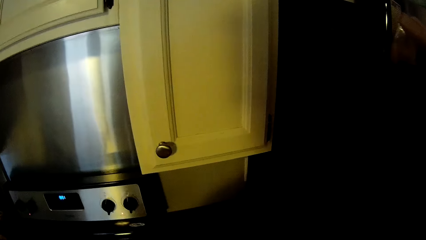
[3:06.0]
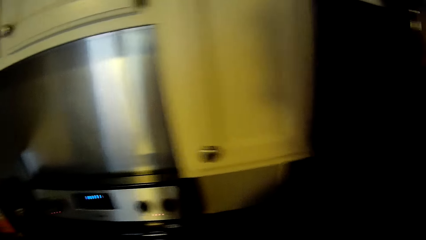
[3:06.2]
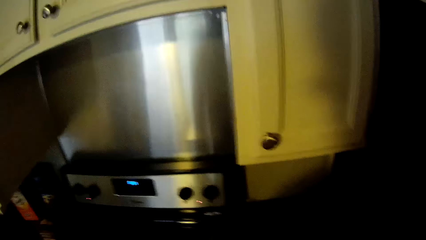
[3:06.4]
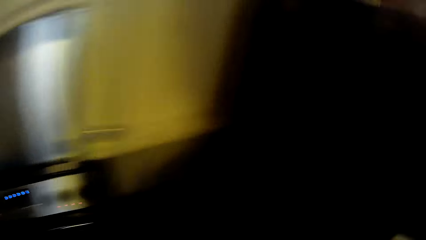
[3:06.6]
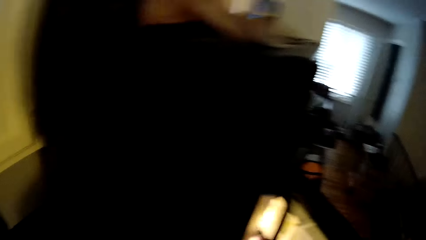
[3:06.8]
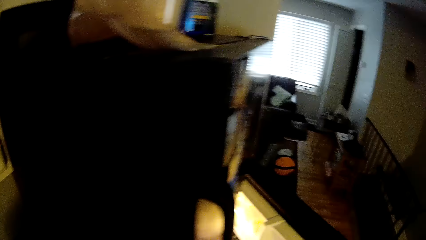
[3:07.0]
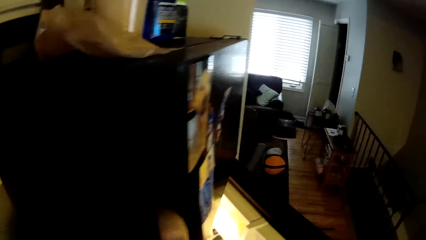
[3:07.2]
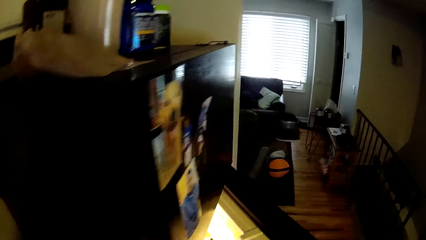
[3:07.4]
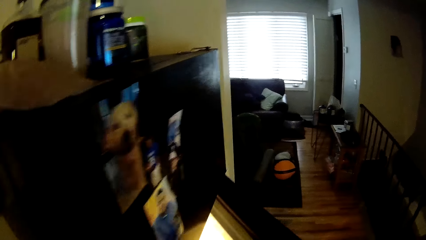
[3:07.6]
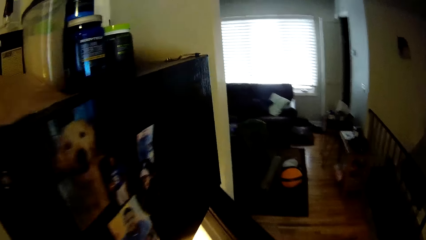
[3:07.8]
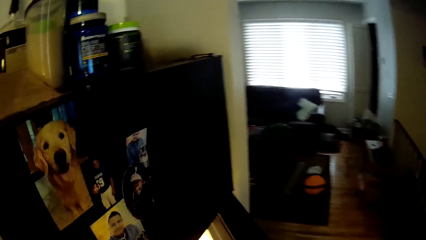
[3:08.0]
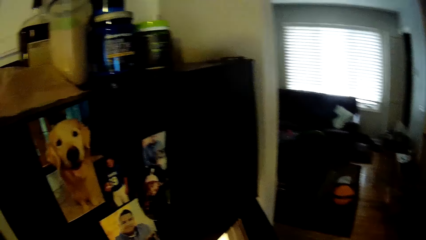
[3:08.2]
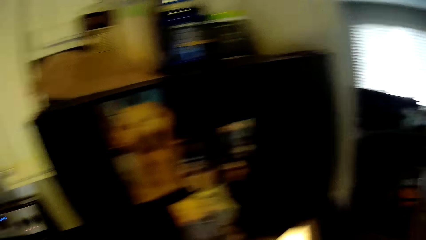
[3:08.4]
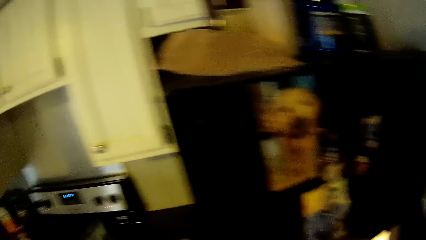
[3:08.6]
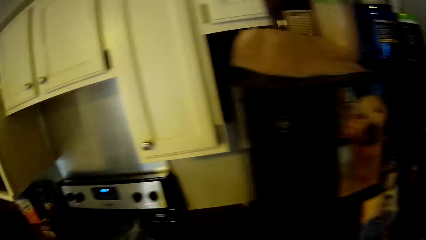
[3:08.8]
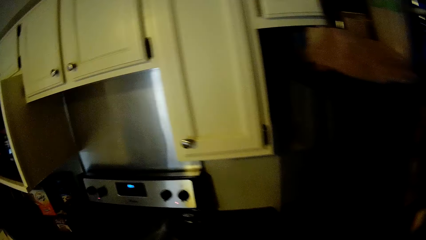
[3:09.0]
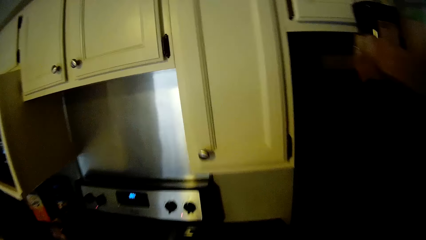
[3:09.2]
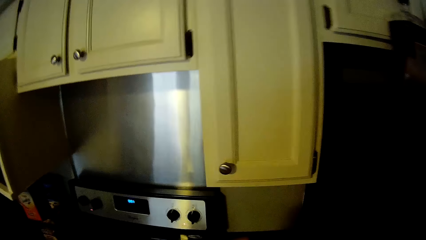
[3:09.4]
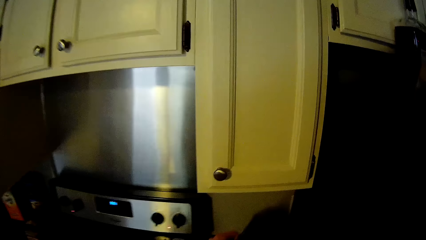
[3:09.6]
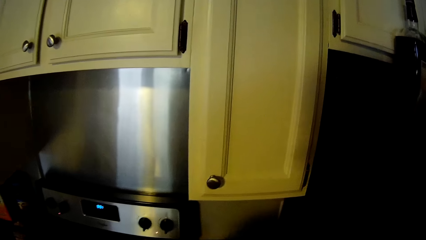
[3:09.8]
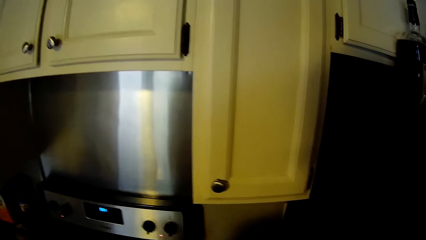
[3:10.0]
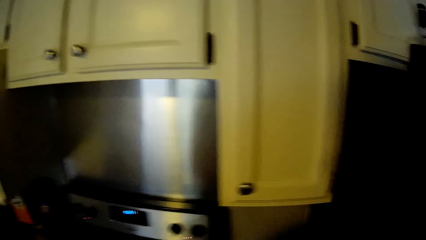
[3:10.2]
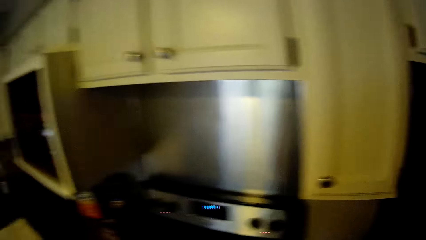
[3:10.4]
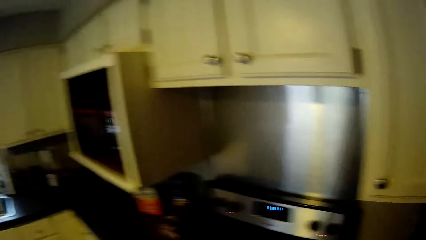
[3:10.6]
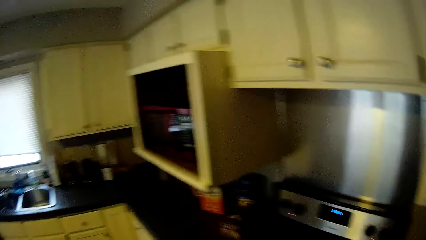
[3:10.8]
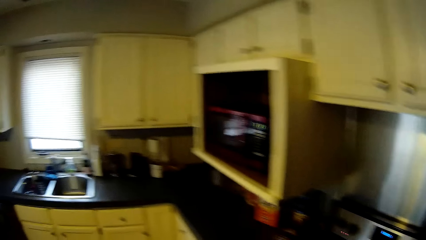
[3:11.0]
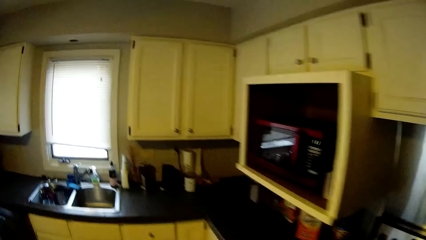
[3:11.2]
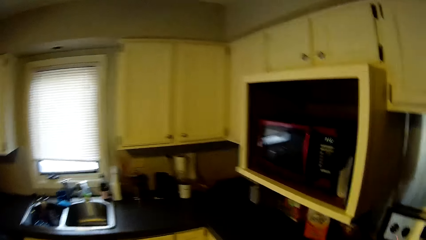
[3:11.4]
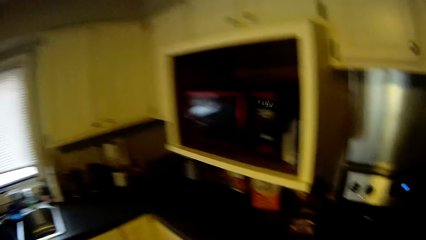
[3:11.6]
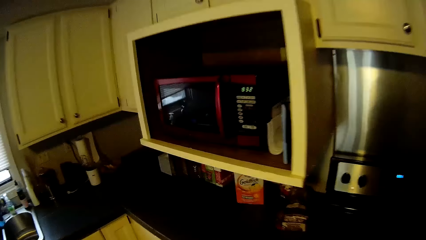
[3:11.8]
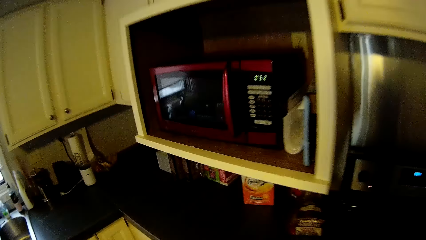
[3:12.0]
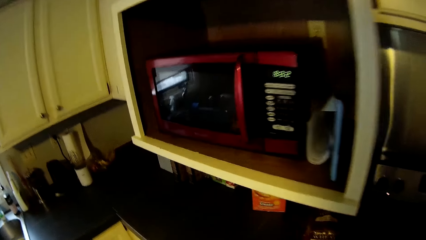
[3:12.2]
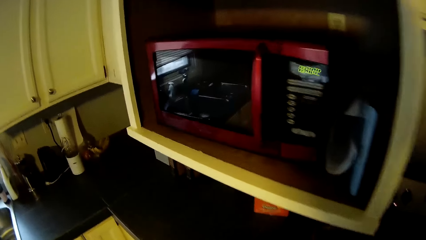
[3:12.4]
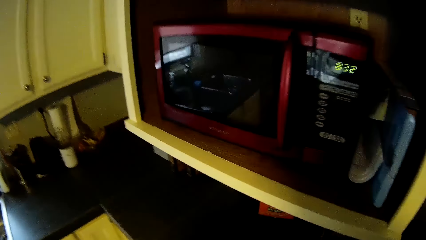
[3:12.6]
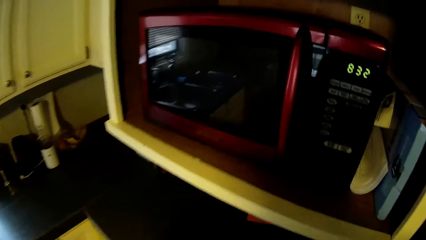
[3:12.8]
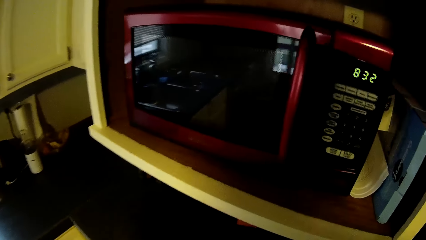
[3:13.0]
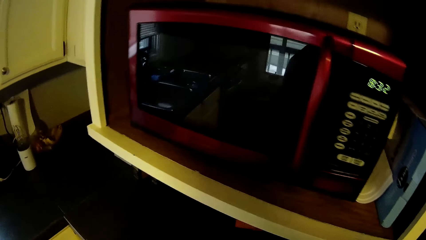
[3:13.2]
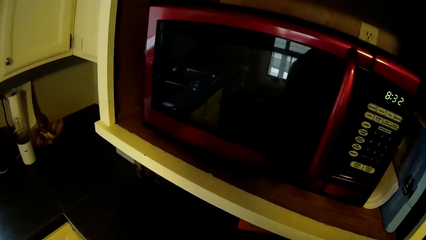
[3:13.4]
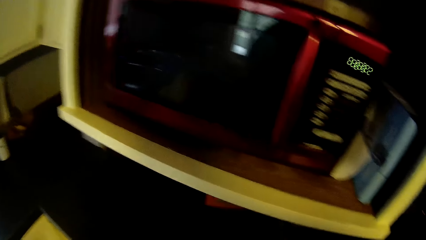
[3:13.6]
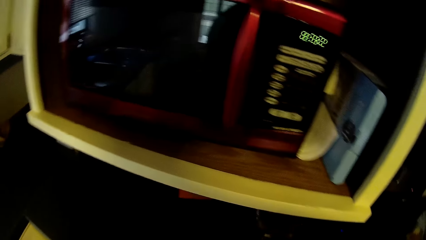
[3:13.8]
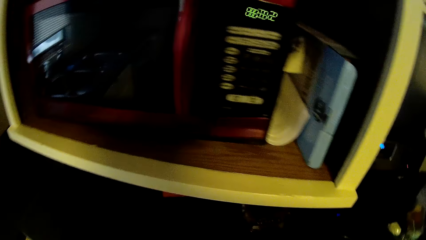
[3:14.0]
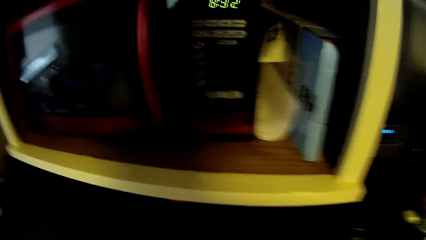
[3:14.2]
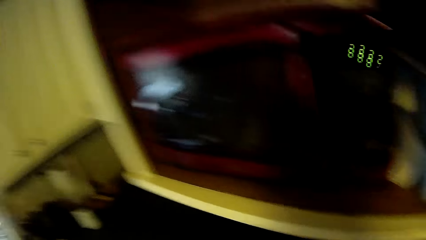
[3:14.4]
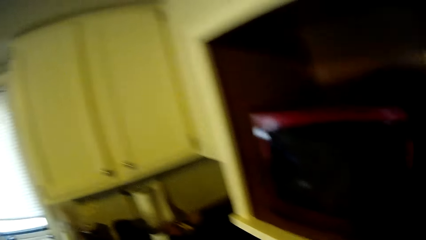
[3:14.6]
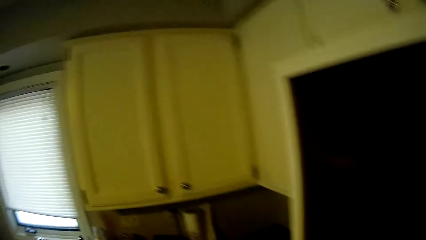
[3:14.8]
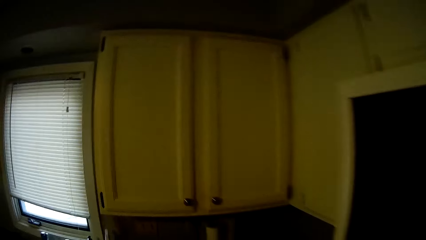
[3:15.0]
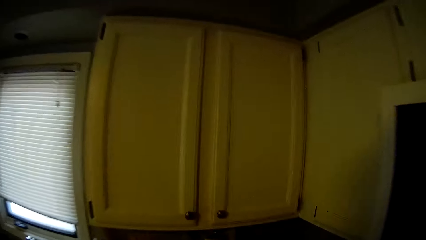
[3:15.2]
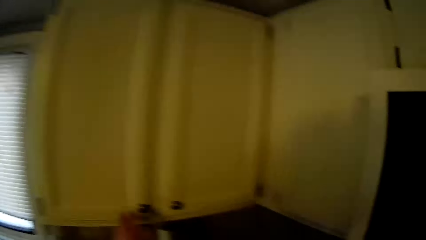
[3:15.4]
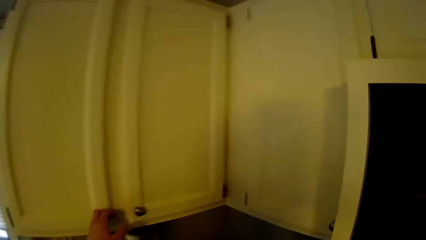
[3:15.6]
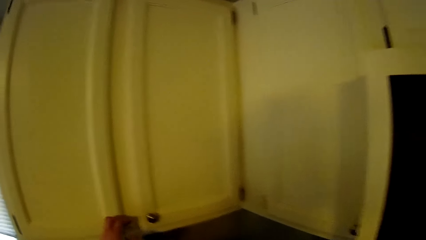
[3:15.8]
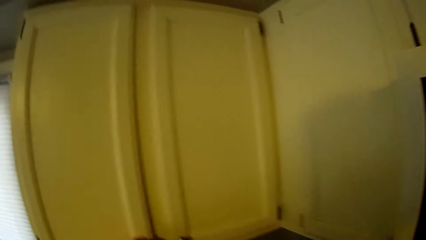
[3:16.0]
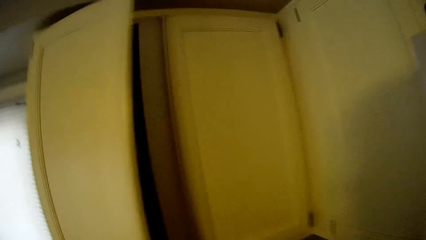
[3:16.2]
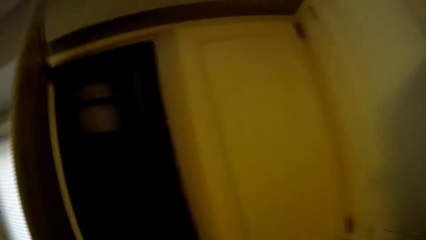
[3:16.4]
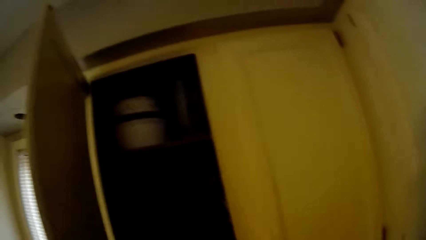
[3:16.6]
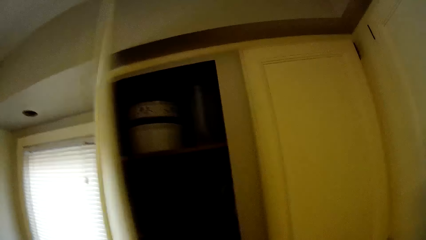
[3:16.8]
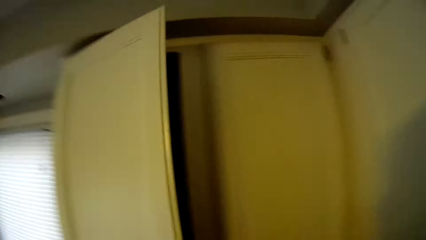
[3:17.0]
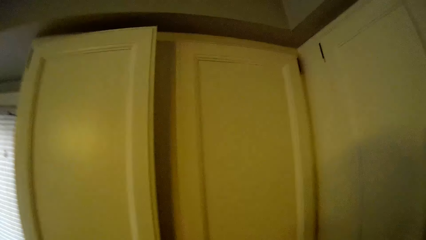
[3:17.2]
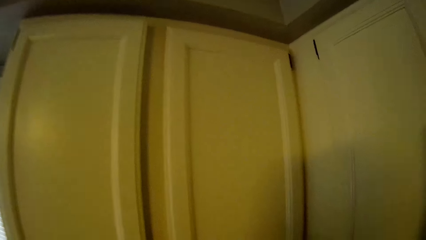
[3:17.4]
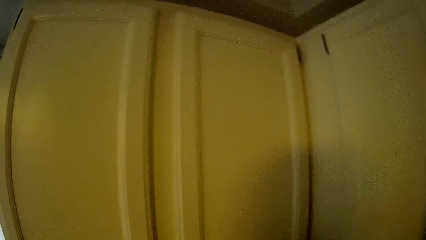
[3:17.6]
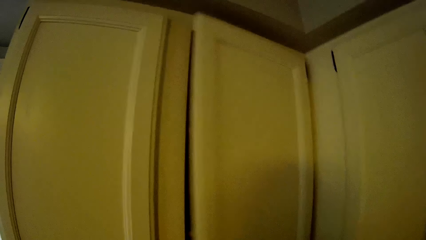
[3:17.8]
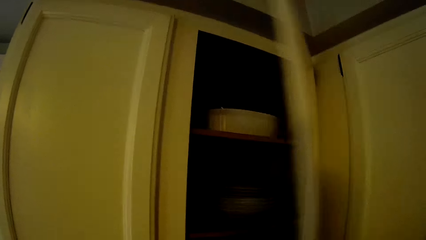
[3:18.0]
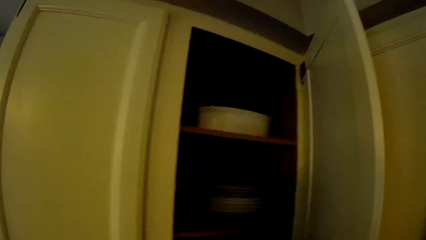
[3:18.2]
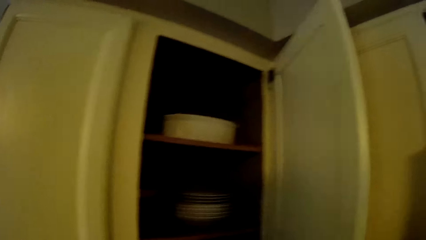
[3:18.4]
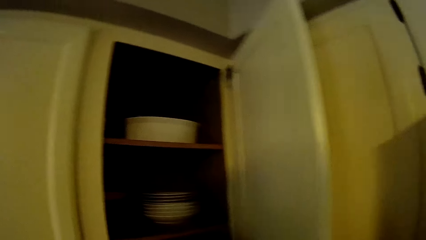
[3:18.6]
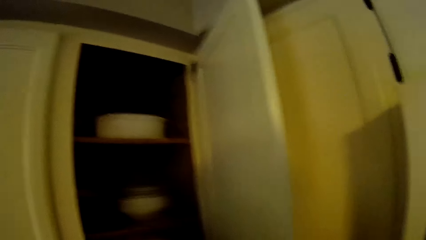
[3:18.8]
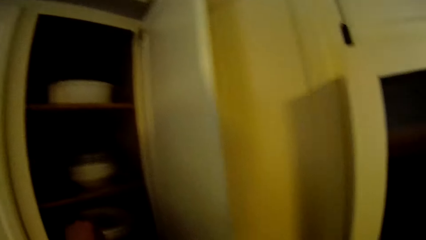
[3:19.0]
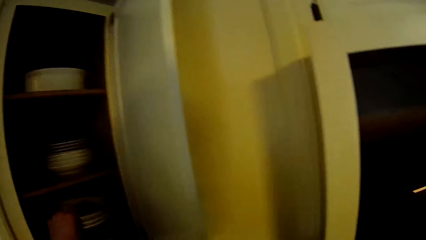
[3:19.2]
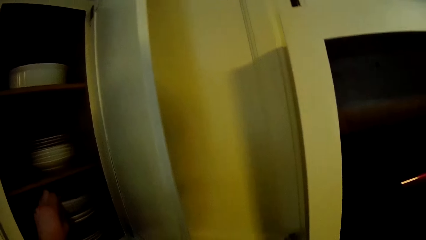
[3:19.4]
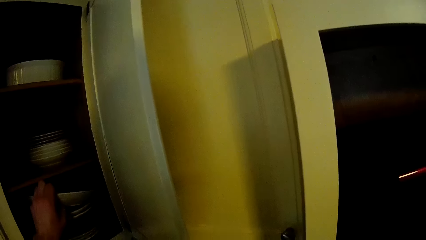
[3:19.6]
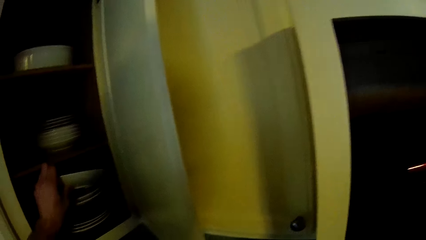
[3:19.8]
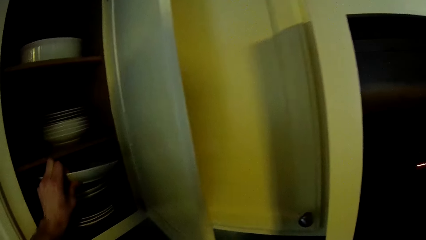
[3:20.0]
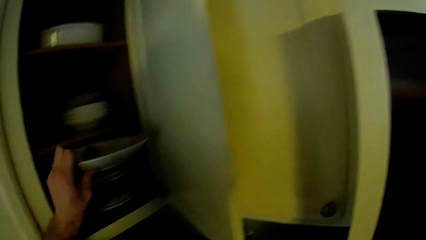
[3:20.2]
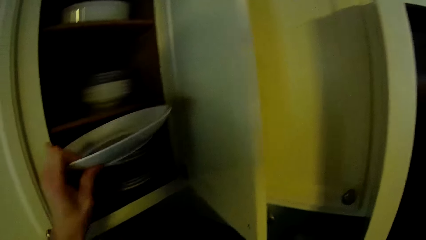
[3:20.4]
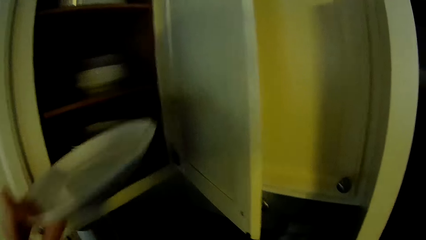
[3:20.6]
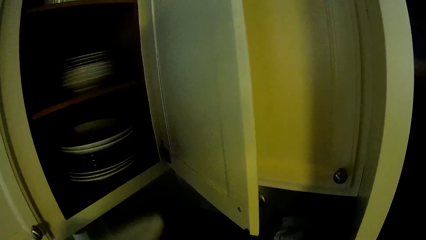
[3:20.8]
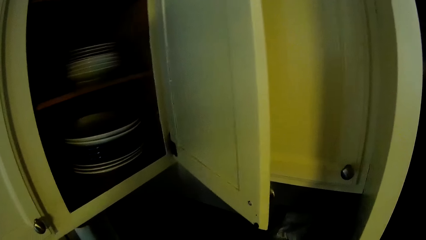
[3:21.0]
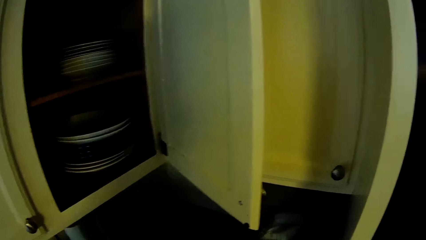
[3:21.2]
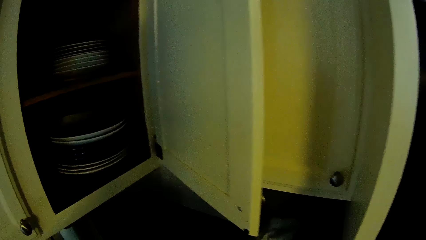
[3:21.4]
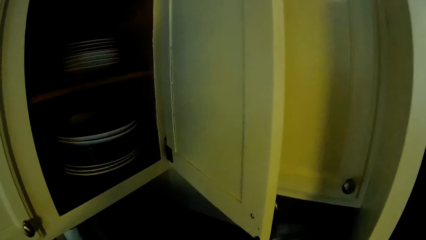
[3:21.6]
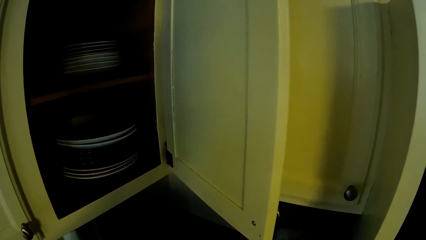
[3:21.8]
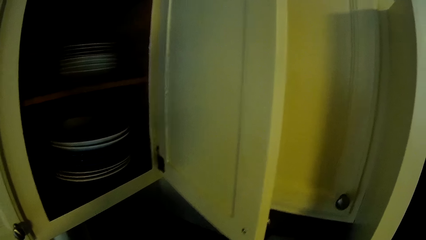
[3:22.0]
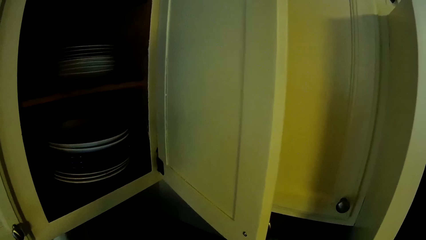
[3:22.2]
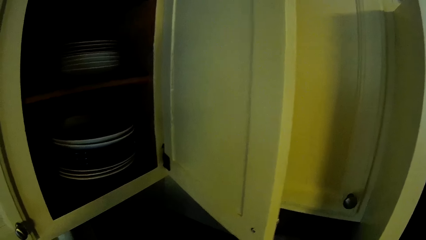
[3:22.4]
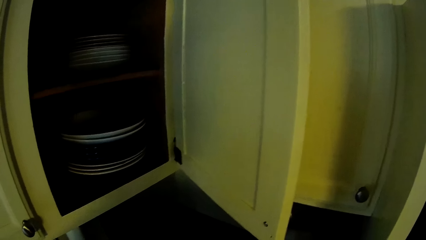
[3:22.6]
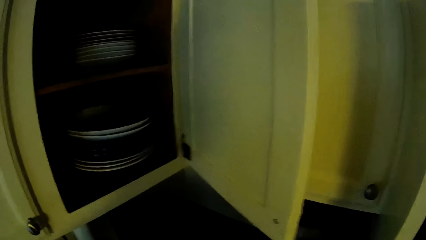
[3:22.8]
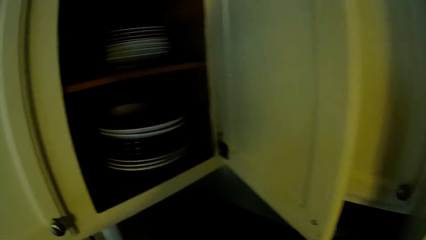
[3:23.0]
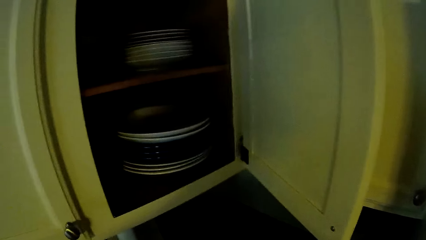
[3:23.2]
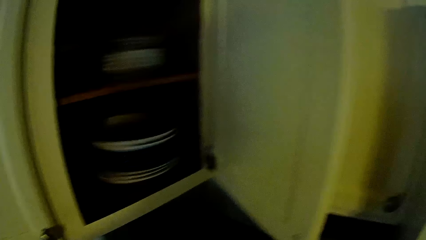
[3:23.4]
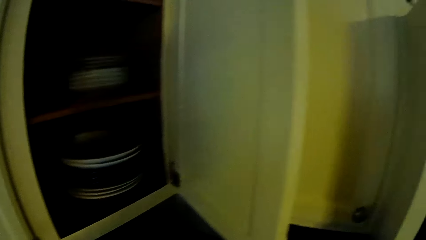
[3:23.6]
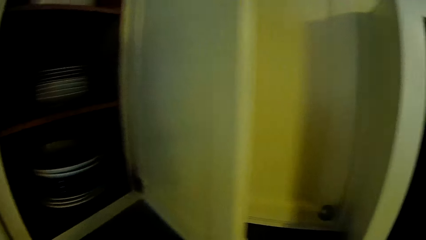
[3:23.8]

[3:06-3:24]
The camera wearer looks around. He walks around. He looks around. He puts something on the countertop. He walks around. He looks around. He walks around. He opens a drawer with his left hand. He closes the drawer with his left hand. He opens a drawer with his right hand. He picks a plate from the drawer with his left hand. He looks around.
